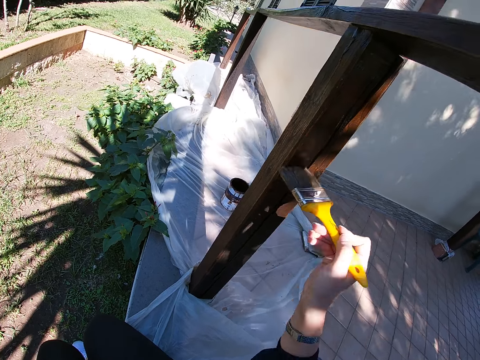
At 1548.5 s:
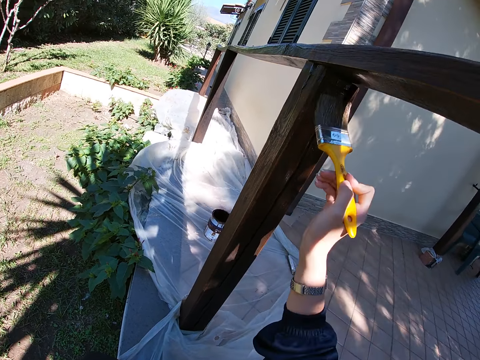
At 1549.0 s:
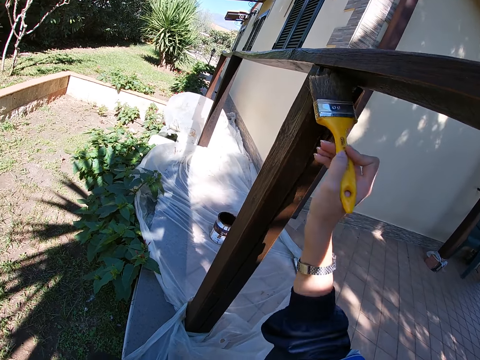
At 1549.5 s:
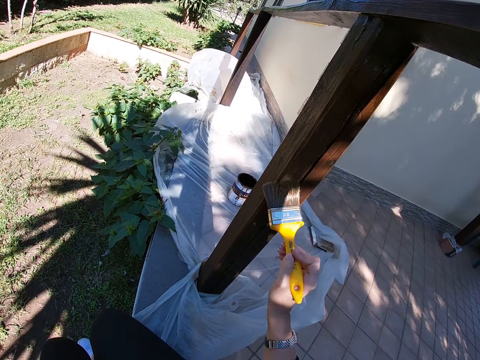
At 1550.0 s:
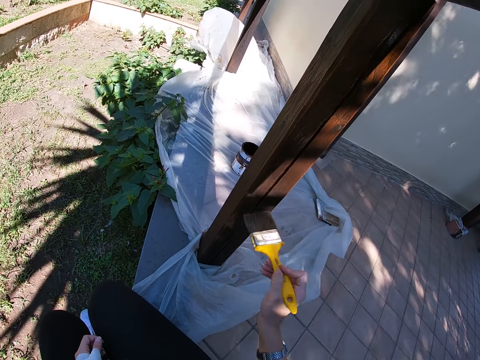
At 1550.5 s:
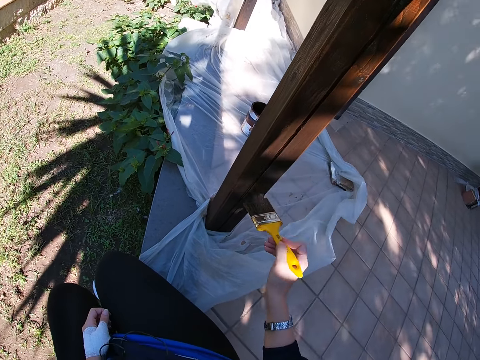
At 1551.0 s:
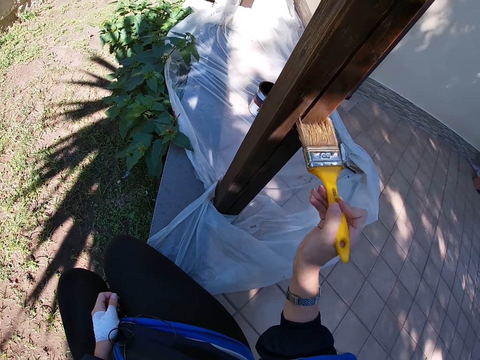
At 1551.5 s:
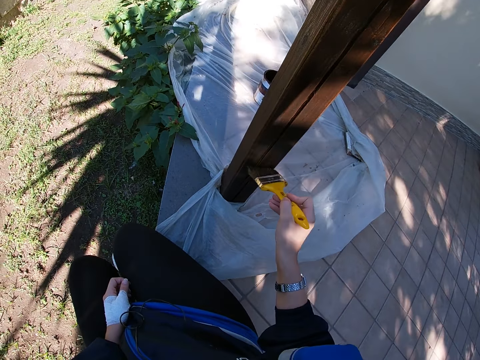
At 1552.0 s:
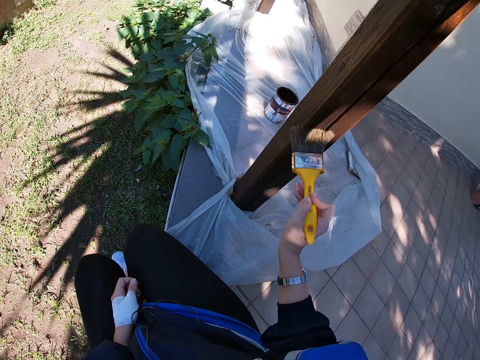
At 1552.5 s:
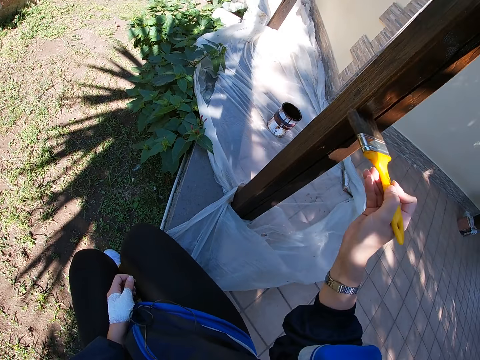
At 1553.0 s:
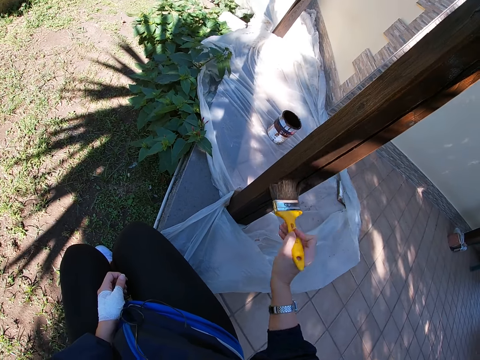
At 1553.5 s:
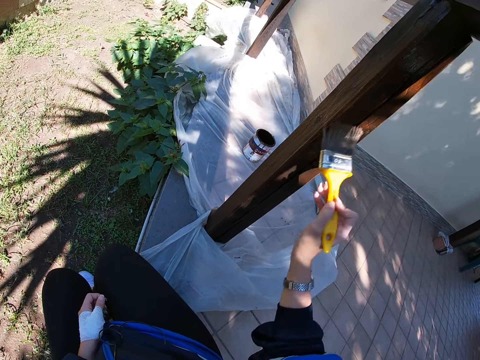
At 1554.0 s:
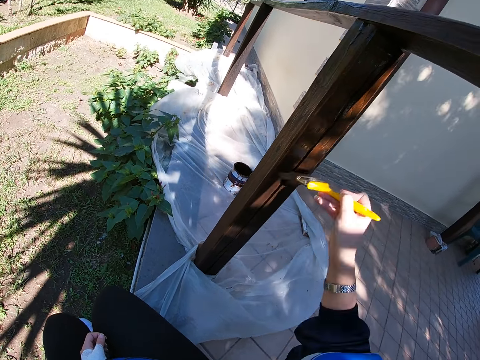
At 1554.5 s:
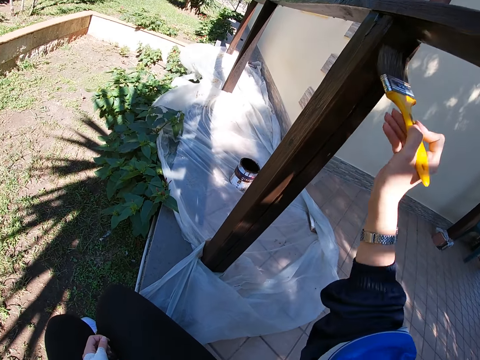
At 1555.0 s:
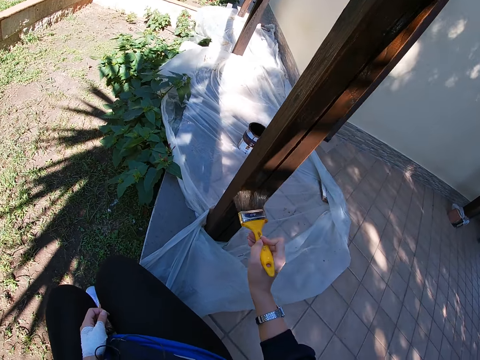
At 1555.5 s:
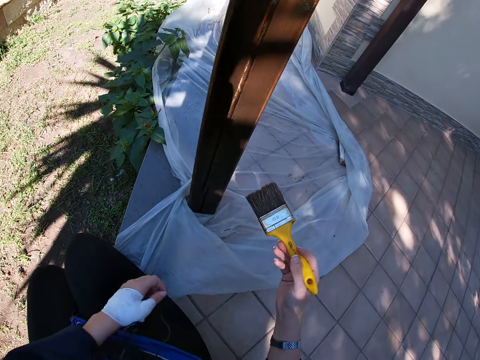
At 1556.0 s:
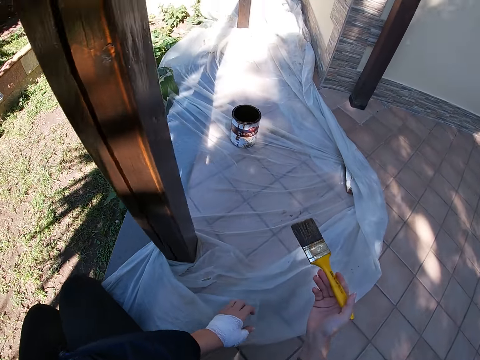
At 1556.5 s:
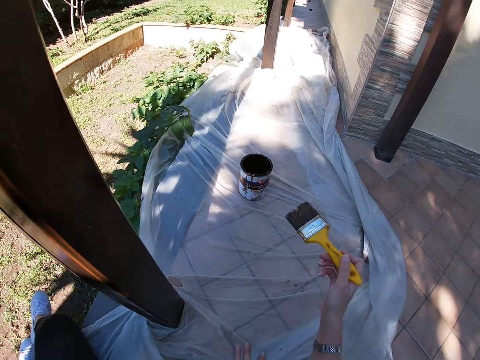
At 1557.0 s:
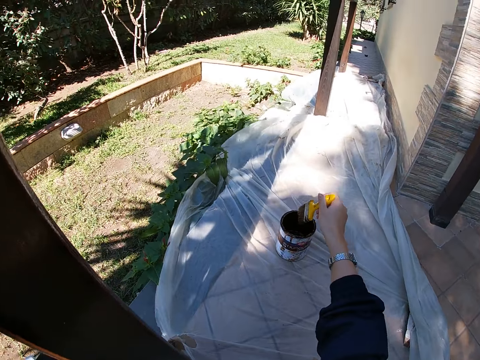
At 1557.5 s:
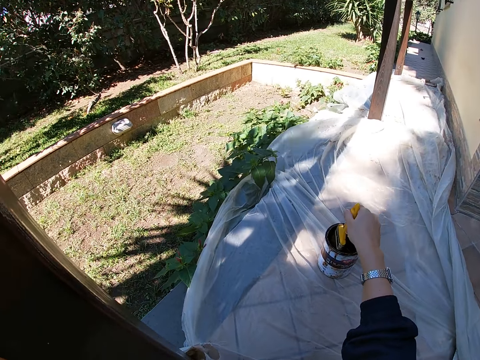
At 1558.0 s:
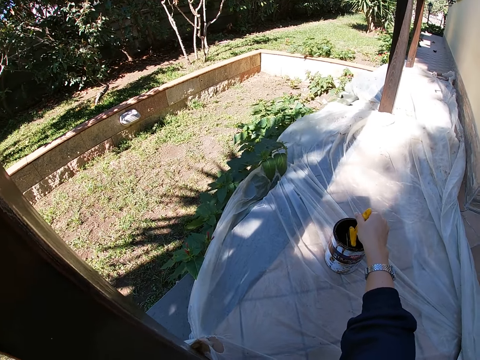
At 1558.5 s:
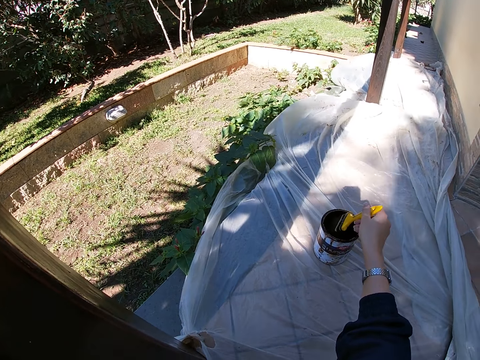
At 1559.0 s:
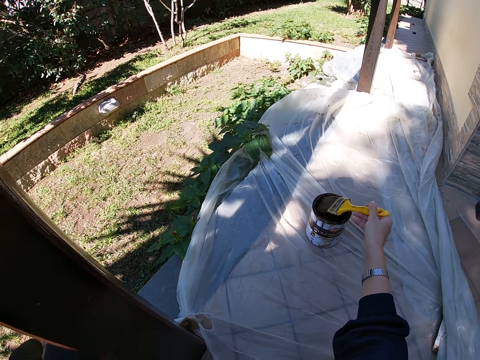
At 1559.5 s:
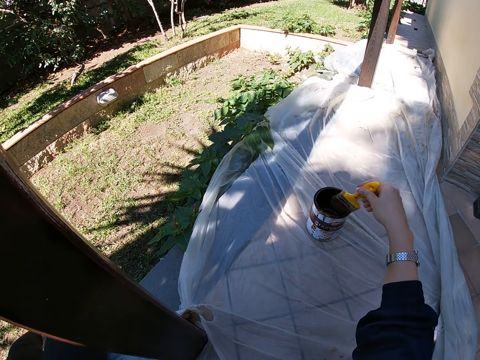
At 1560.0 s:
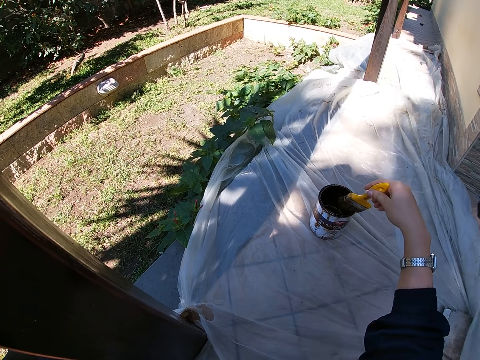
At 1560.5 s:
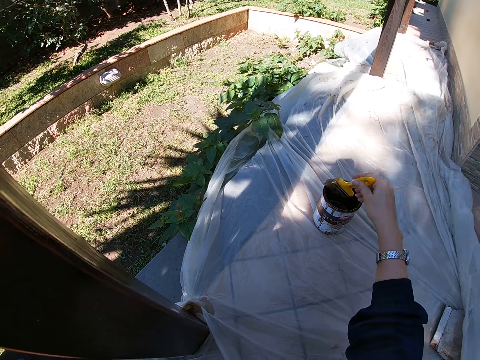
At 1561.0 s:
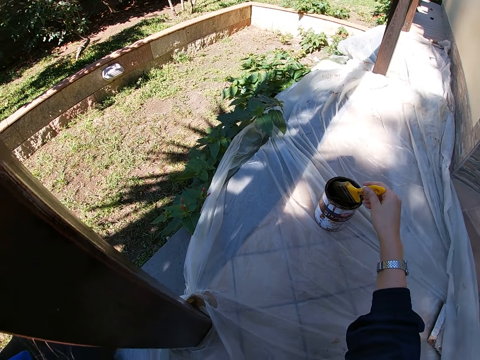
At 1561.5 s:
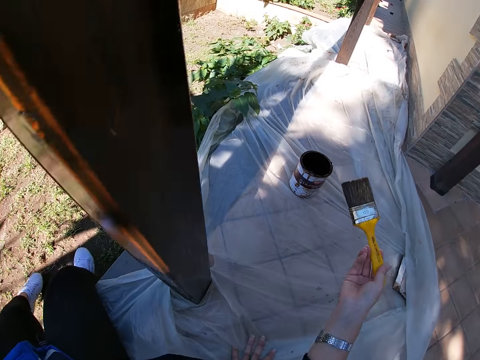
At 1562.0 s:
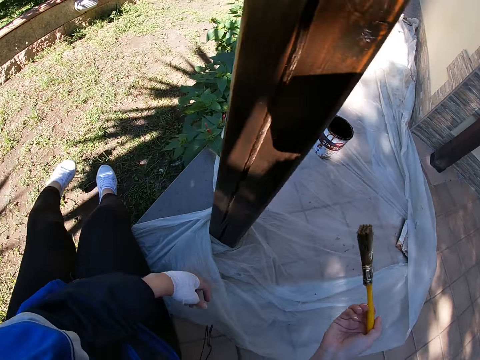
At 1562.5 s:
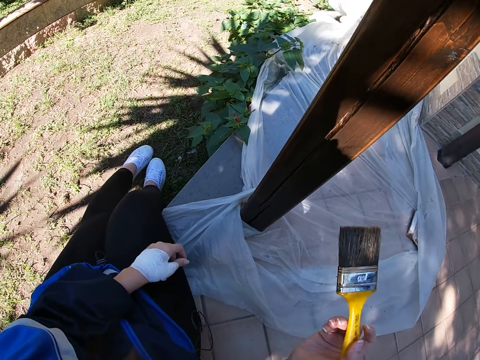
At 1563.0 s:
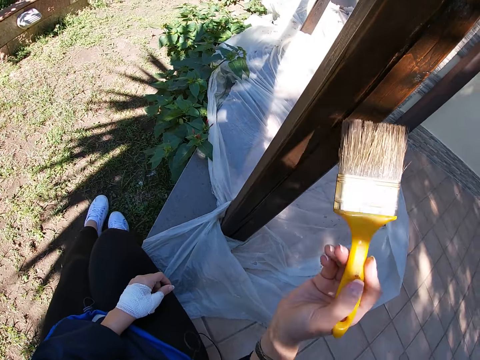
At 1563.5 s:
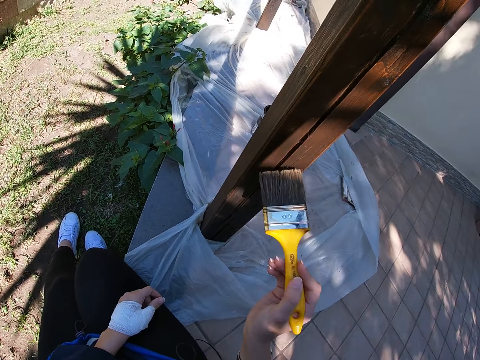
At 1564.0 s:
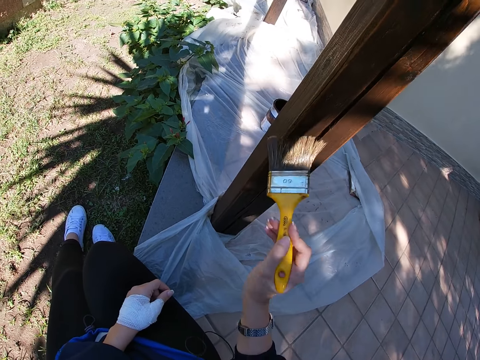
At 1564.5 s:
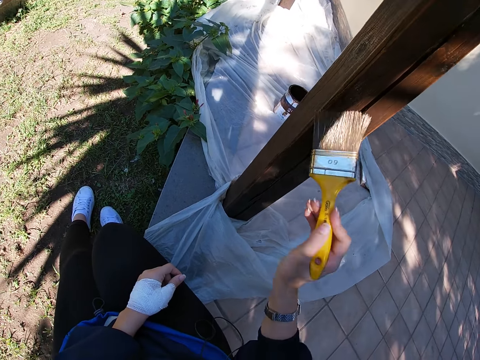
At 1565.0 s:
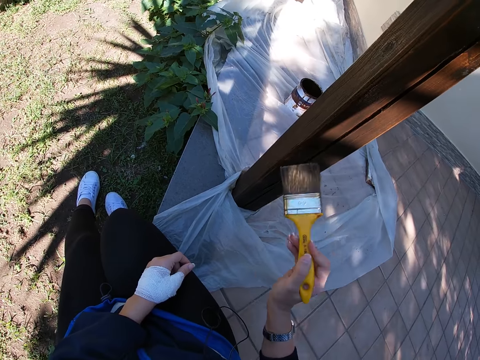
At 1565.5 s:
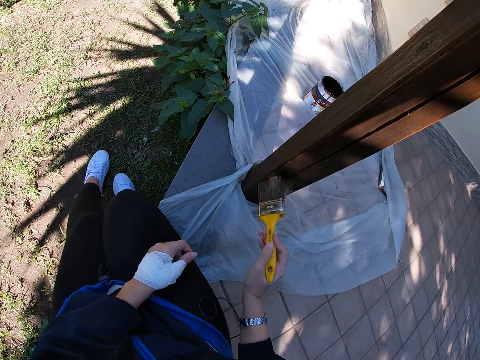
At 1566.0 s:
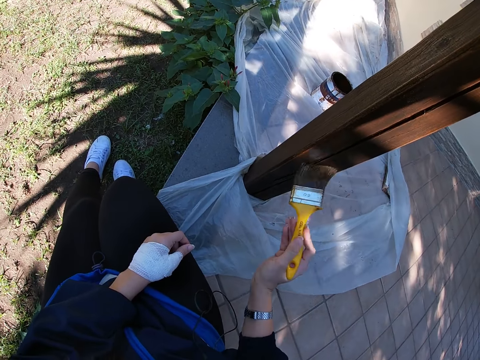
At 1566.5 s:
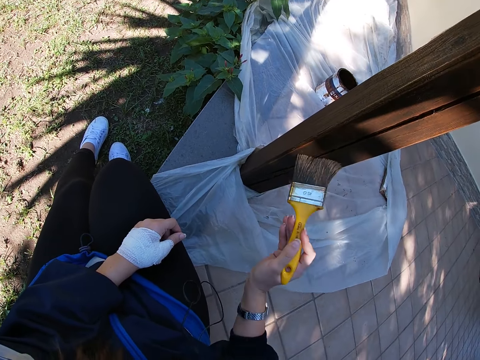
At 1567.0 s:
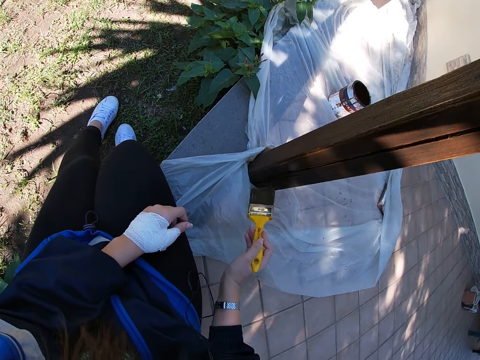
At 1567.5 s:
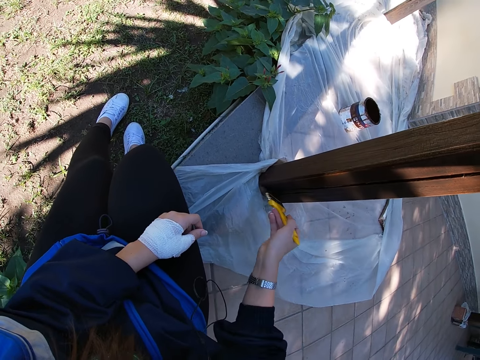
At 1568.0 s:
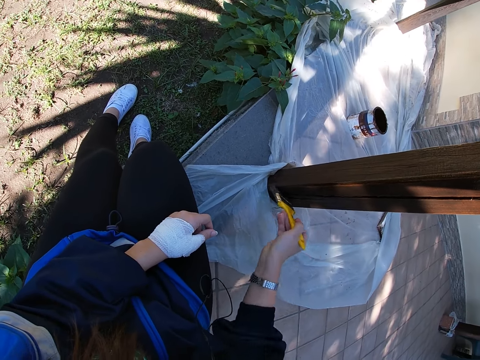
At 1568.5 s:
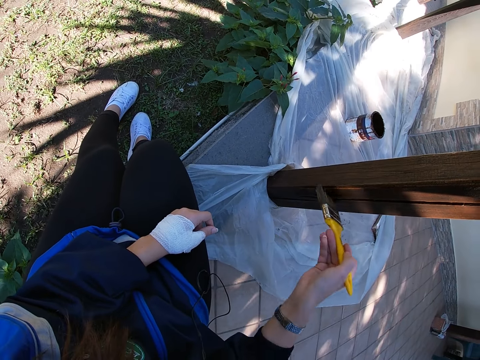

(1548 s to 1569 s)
The camera wearer rests her left hand on the floor. She dips the paint brush into the paint container, rubs the paint brush on the brim of the paint container, and takes her left hand off the floor. She paints the balcony railing with the paint brush and the brown paint.

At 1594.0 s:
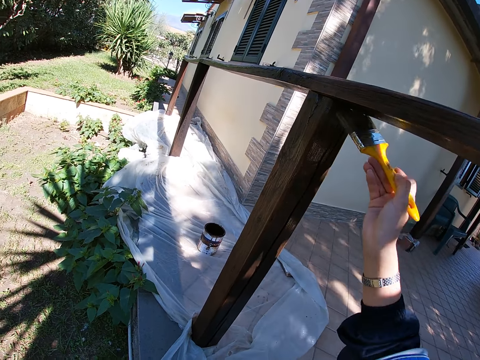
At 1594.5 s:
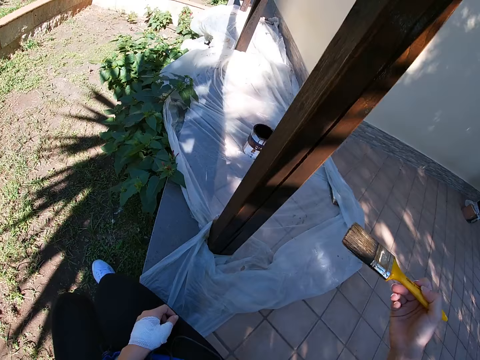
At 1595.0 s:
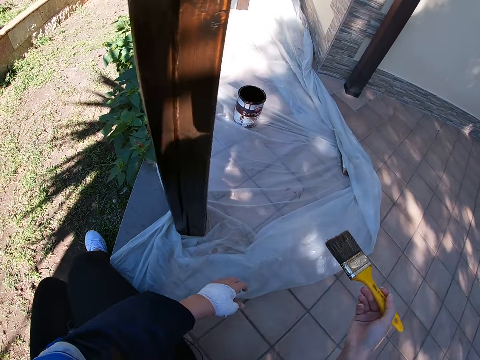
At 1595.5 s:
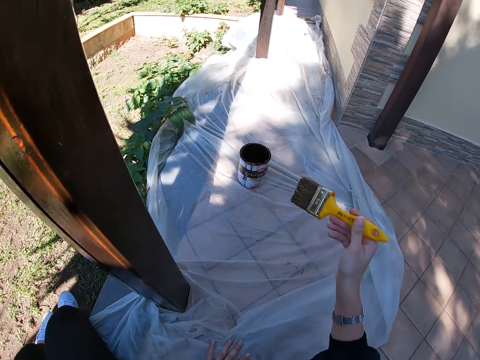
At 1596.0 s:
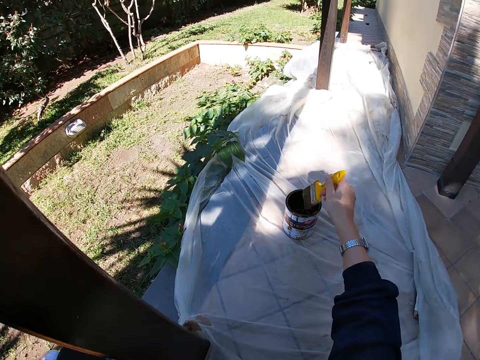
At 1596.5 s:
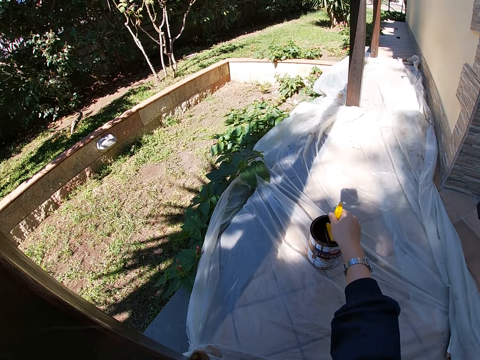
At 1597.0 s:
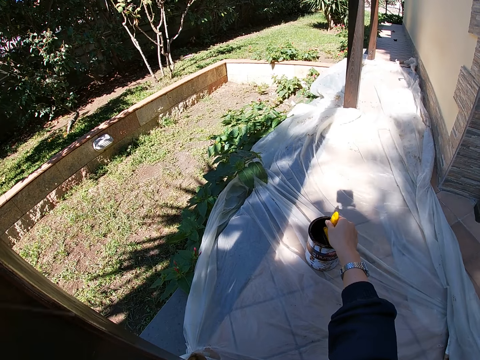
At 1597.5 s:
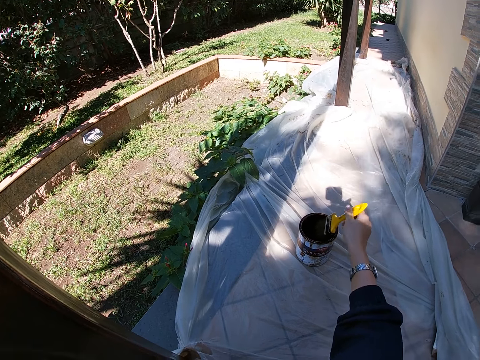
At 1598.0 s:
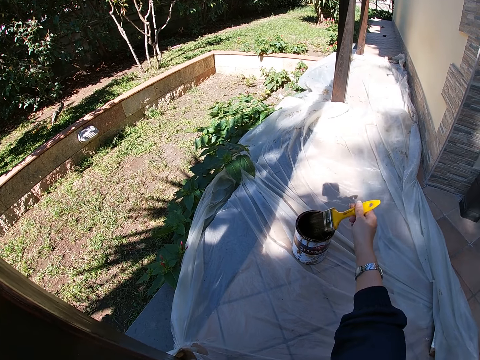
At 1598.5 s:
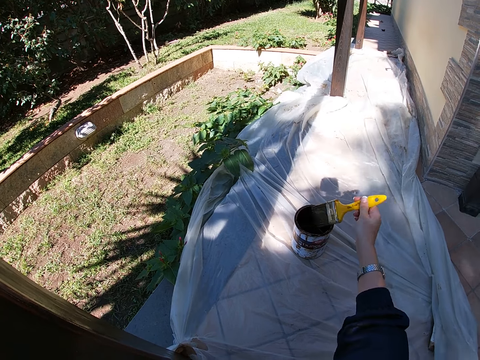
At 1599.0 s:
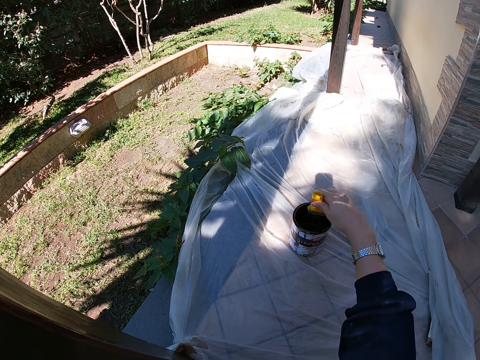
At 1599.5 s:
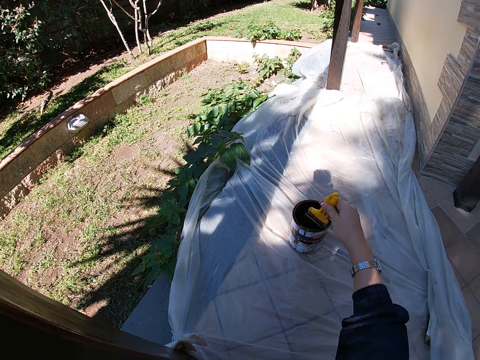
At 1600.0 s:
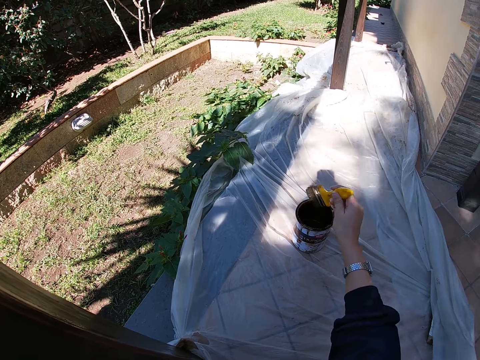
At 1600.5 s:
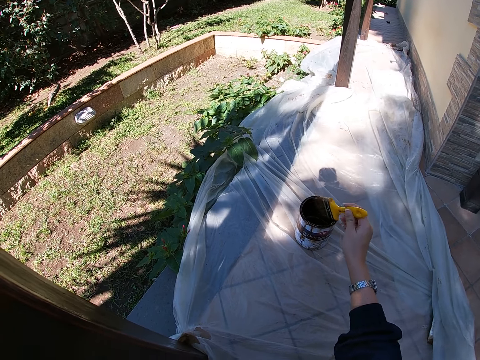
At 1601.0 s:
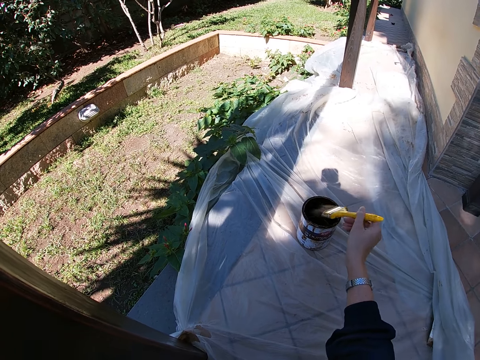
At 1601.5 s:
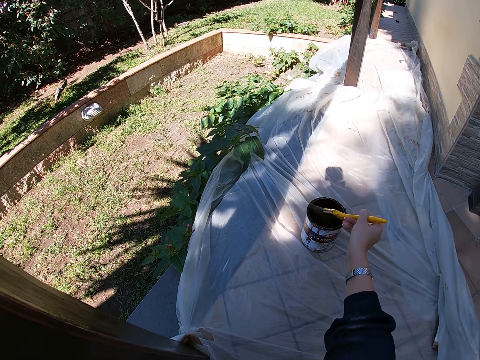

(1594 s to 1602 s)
The camera wearer rests her left hand on the floor. She dips the paint brush into the paint container and rubs the paint brush on the brim of the paint container.
